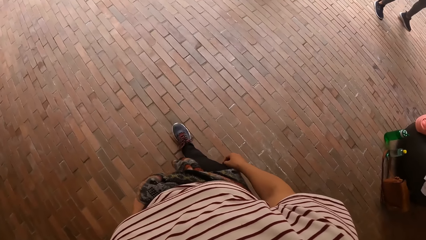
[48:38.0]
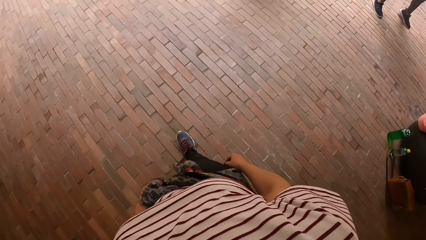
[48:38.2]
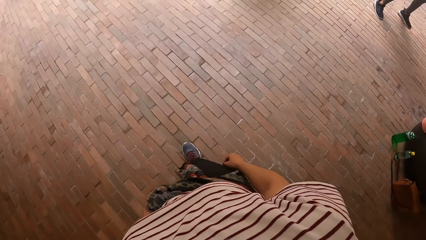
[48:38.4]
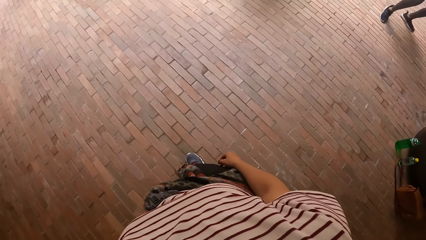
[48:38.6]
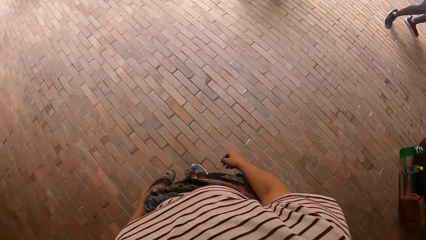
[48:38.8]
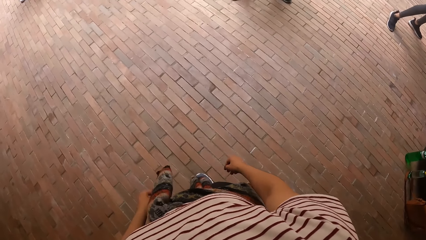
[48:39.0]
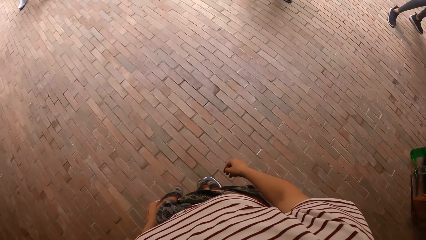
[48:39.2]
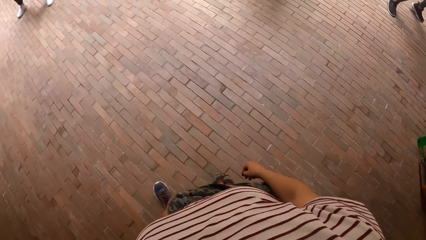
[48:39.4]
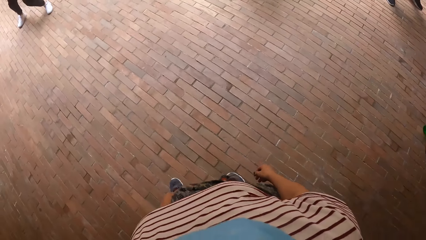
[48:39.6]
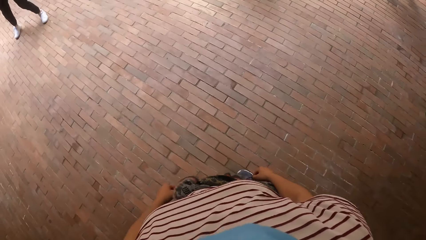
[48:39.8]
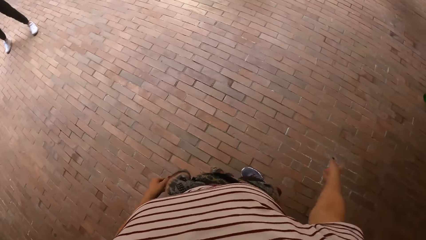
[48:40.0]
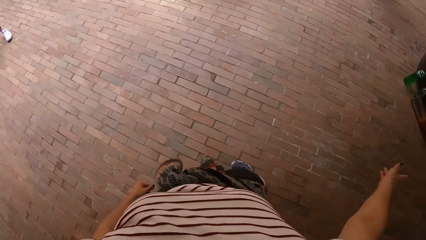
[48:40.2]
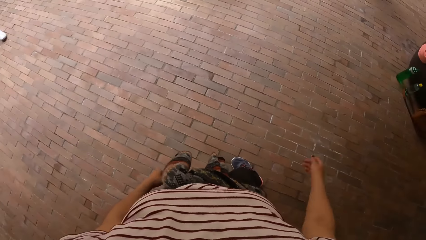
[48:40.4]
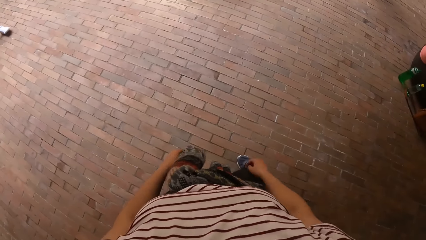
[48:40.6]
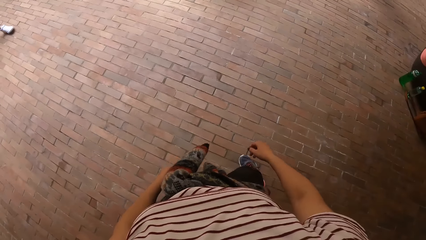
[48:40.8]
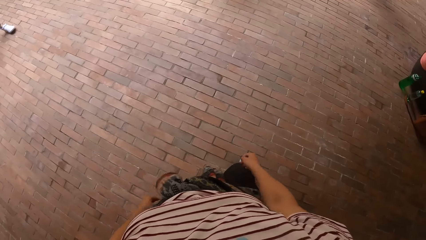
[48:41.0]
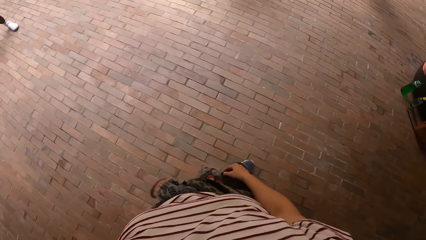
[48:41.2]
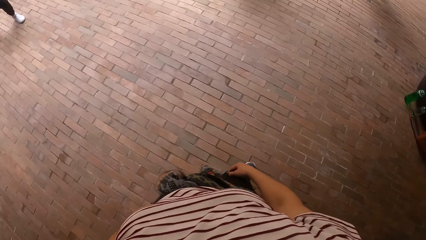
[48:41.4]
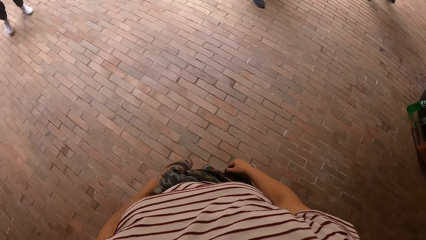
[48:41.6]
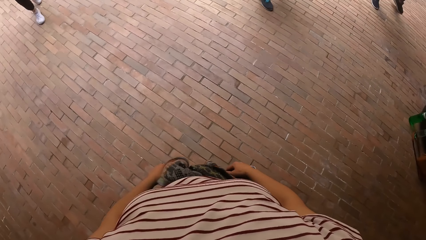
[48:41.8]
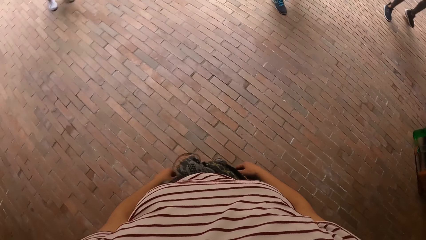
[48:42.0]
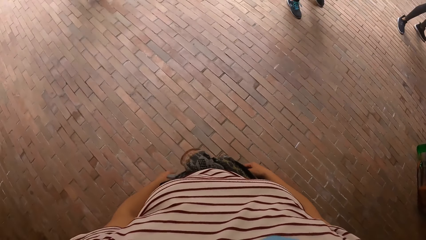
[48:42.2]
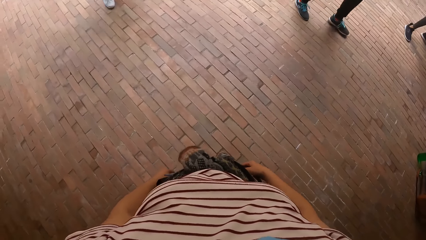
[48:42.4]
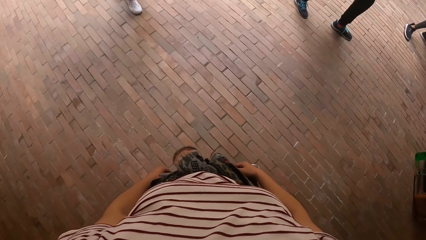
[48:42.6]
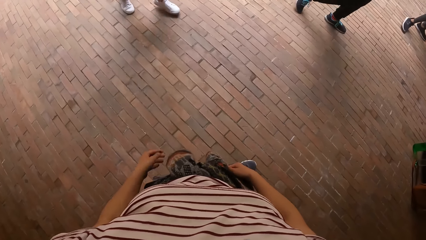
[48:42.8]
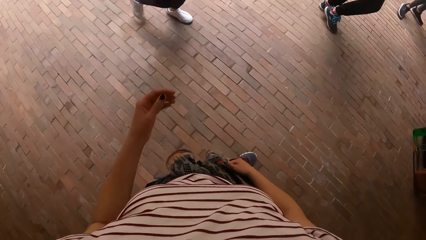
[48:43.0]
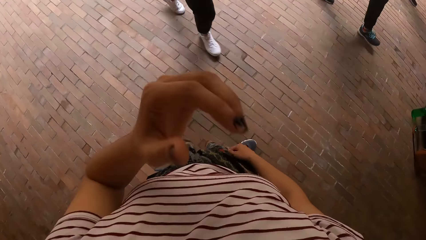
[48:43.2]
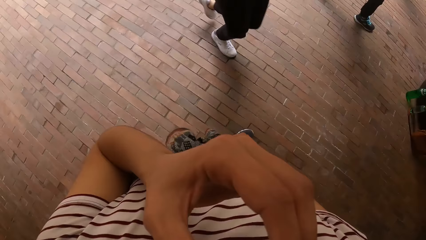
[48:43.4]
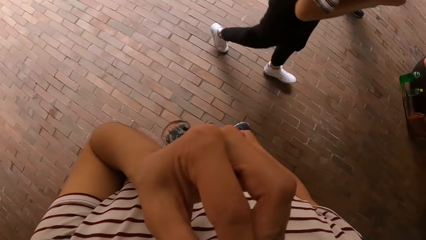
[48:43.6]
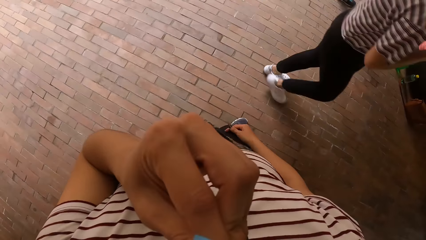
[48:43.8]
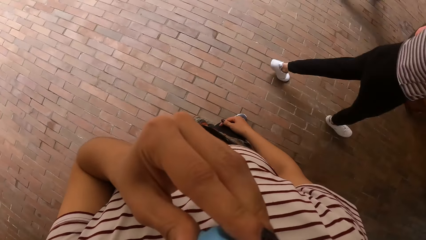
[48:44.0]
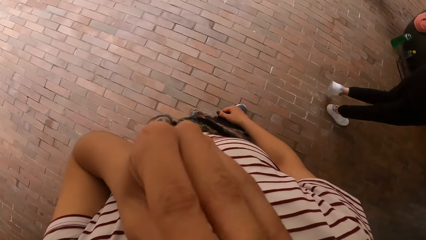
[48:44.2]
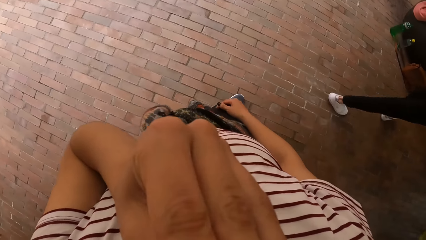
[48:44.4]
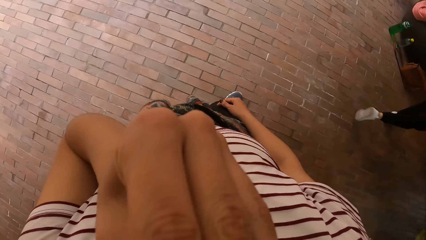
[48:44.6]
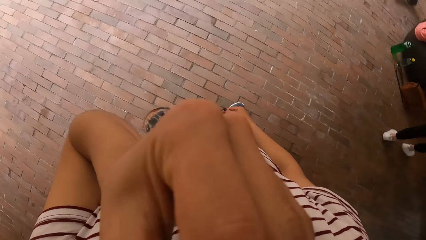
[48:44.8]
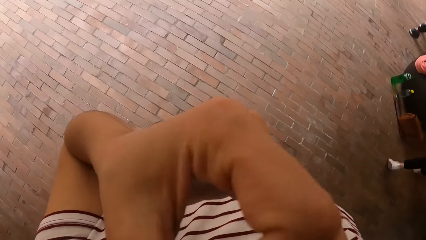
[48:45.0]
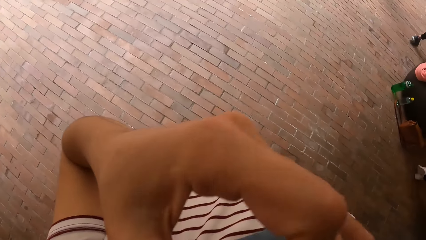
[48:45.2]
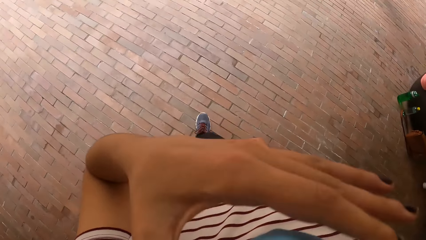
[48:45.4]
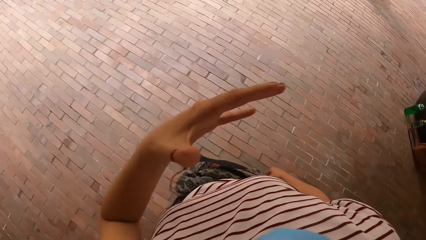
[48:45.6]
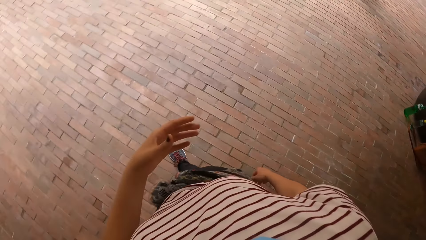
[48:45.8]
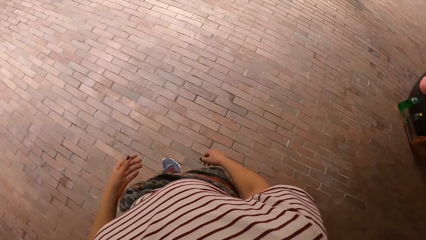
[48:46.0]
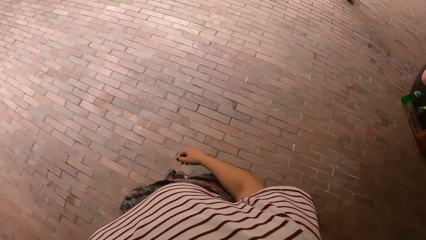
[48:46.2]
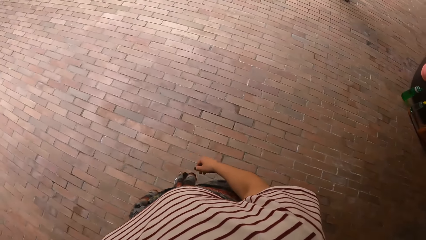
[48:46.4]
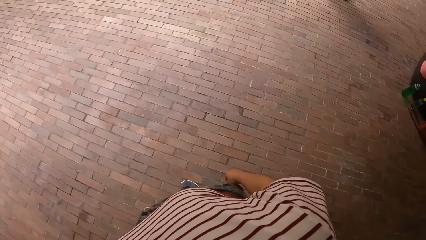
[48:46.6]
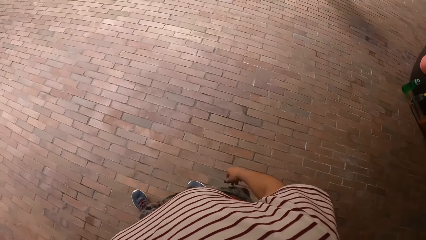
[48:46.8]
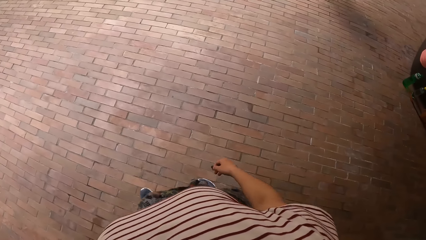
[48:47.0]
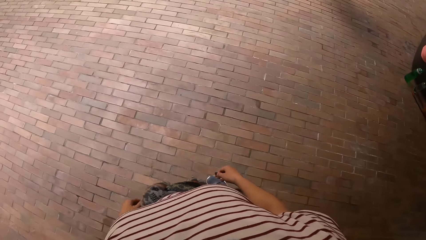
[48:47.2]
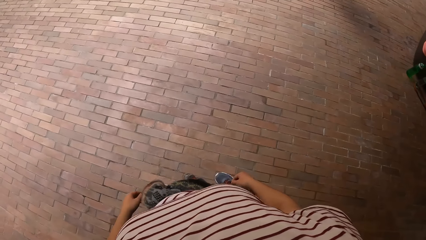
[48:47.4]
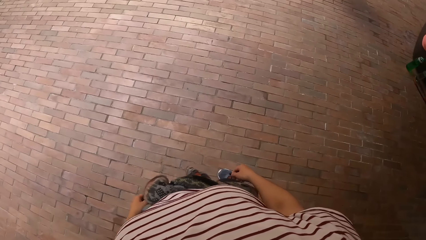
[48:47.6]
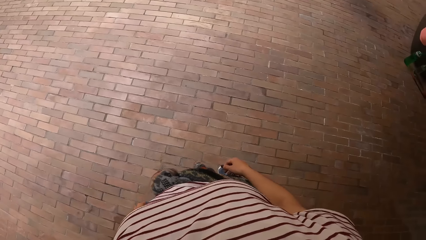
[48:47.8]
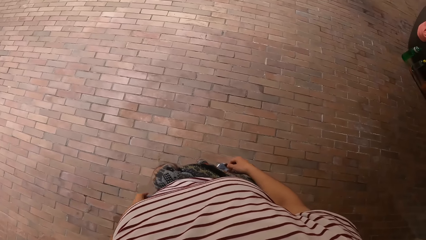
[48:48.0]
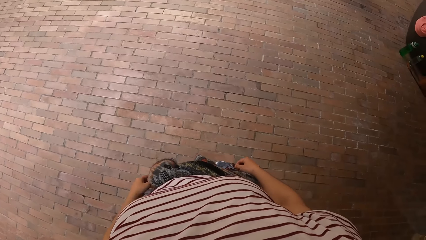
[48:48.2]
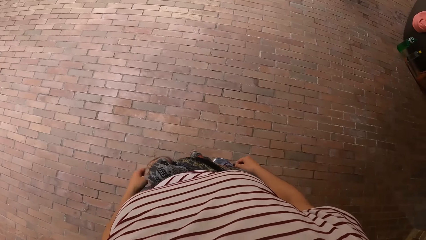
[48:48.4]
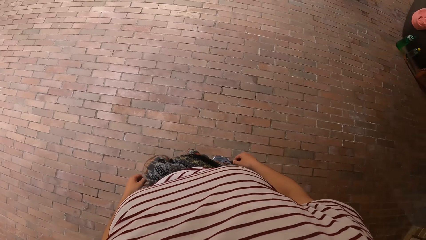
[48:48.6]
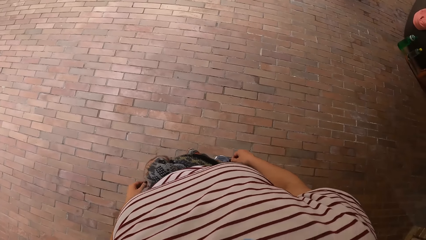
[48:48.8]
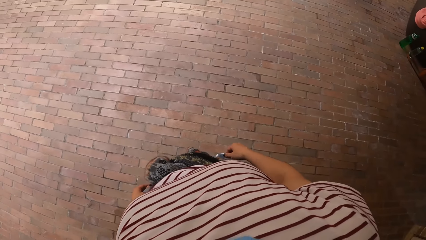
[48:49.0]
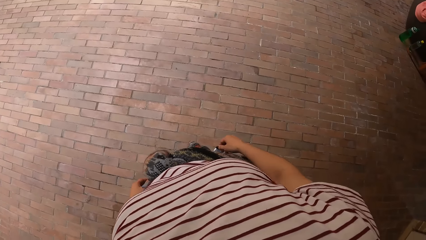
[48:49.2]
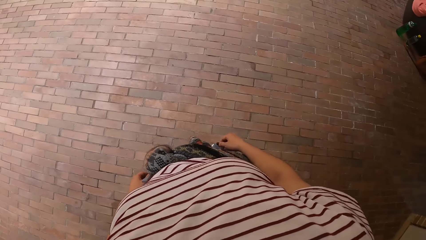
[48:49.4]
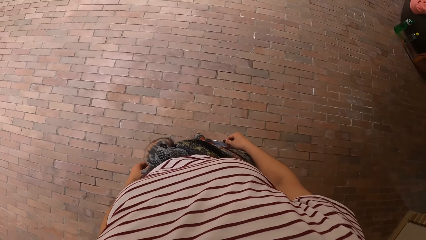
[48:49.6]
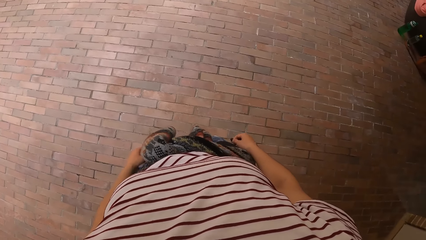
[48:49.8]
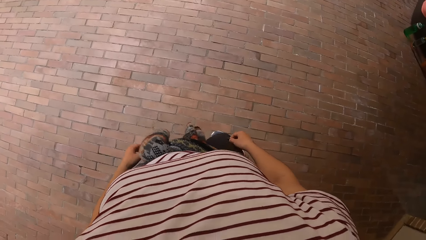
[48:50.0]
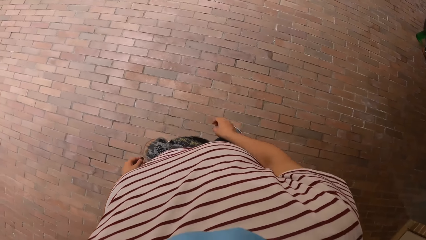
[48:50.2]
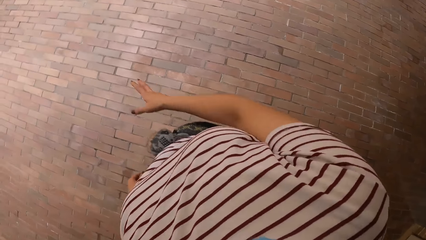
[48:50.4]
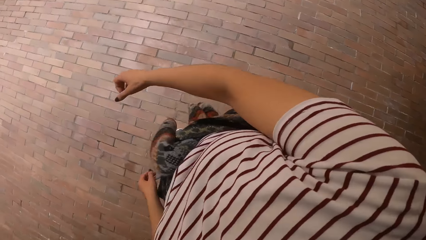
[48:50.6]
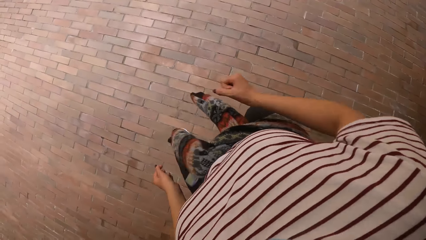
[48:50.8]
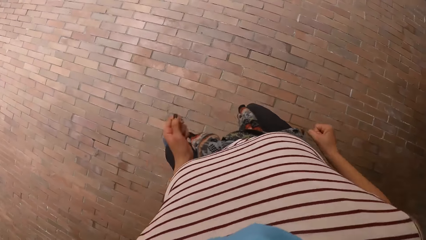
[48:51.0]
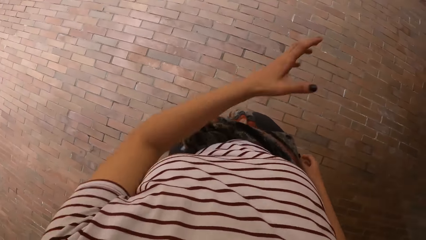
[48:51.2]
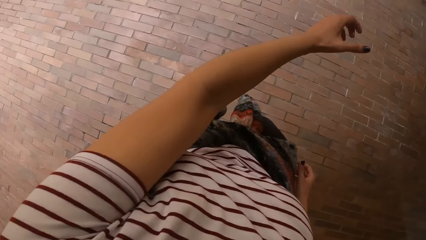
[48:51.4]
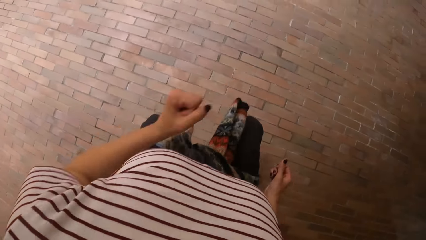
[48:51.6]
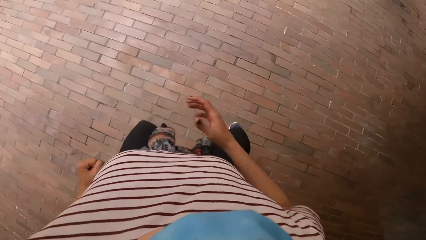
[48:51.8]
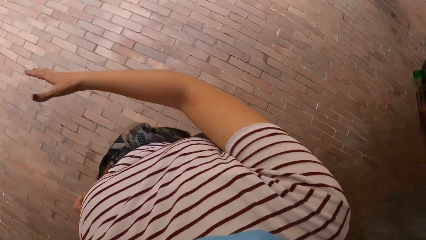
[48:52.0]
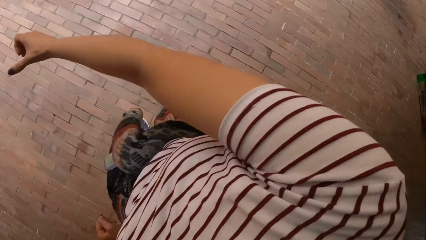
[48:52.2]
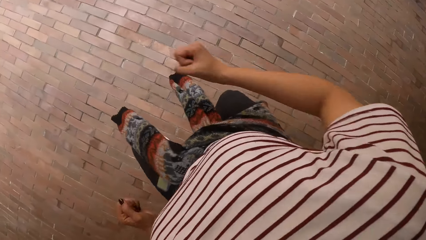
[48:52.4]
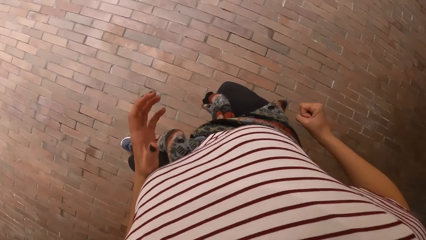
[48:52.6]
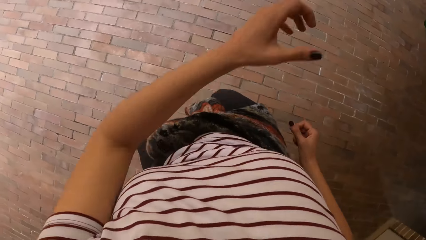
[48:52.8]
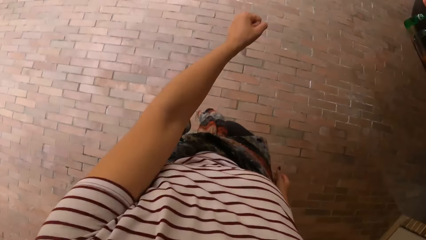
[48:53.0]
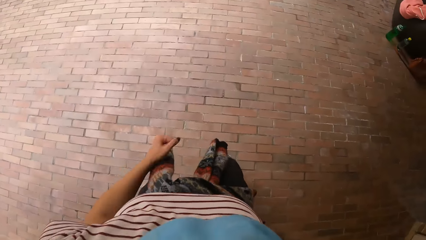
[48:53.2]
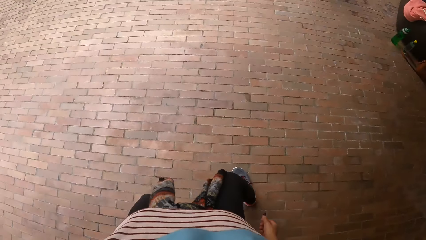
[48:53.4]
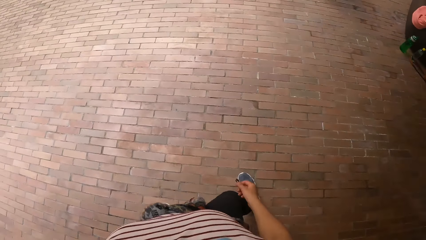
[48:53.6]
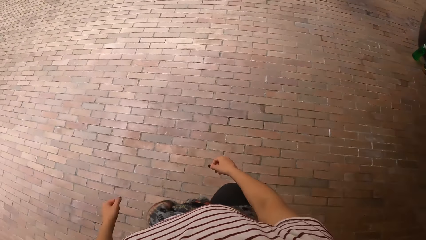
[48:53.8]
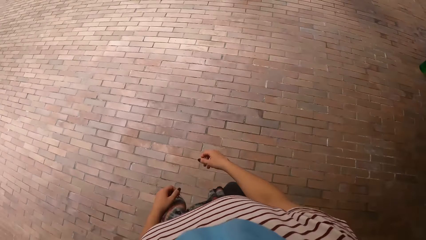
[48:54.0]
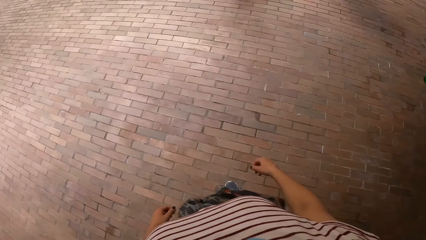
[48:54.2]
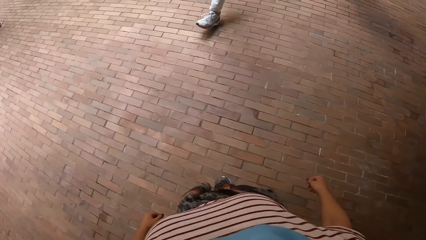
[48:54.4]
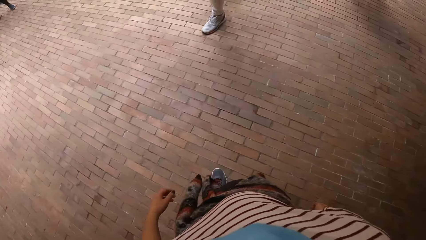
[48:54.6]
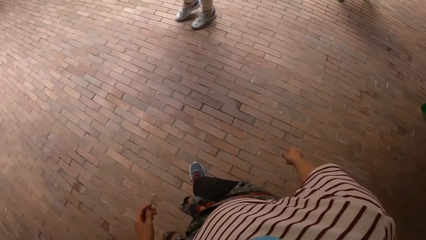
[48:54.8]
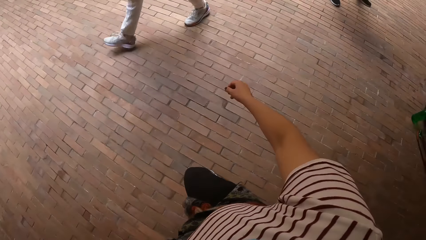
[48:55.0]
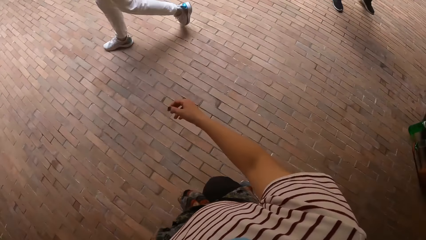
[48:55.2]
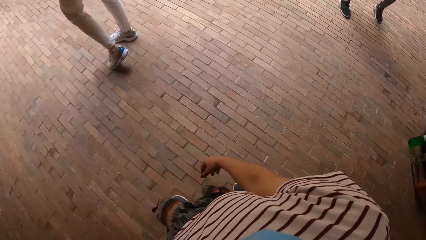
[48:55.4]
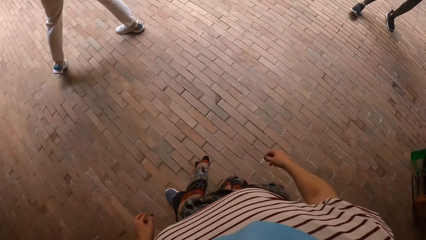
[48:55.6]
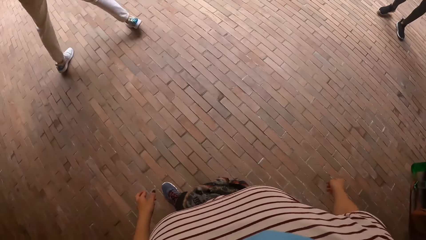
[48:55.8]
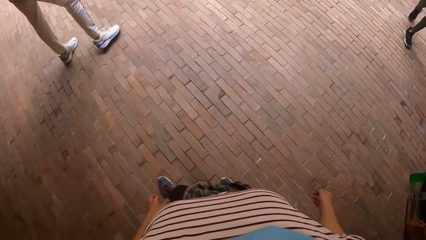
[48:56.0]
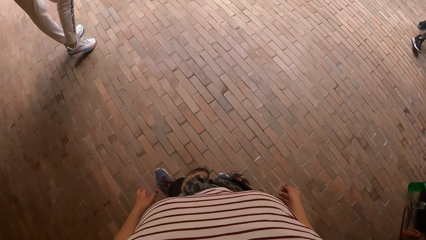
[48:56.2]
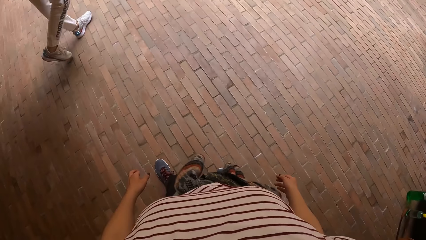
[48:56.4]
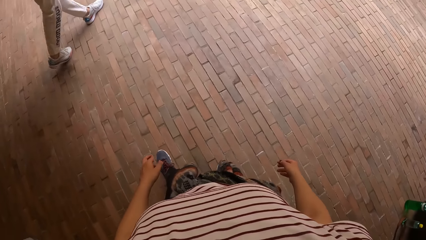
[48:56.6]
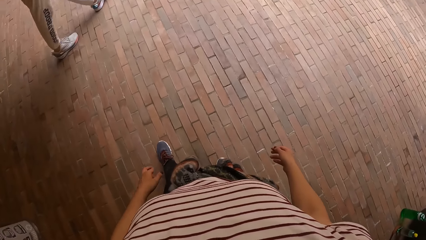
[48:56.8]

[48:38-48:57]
The camera wearer swings her right hand. She touches her nose mask with her left hand. She removes her left hand from her nose mask. She stretches her right hand. She pulls back her right hand. She stretches her left hand. She pulls back her left hand. She stretches her right hand. She pulls back her right hand. She stretches her left hand. She pulls back her left hand.
